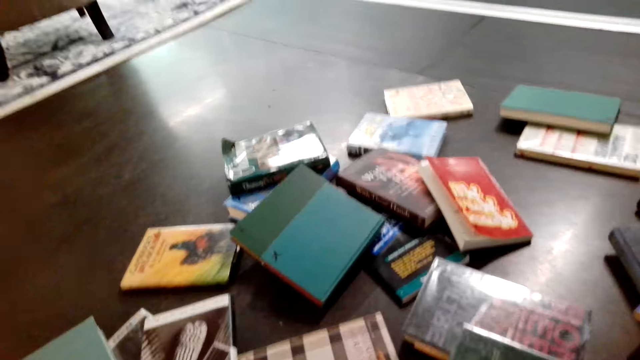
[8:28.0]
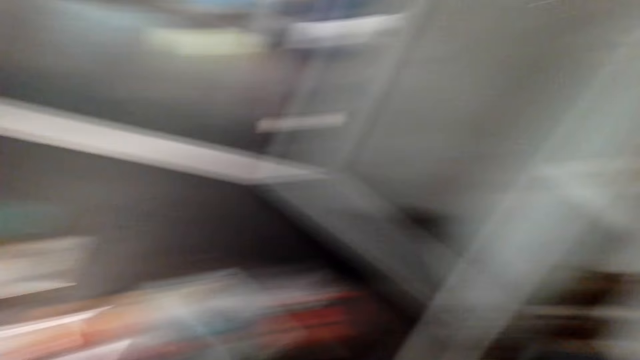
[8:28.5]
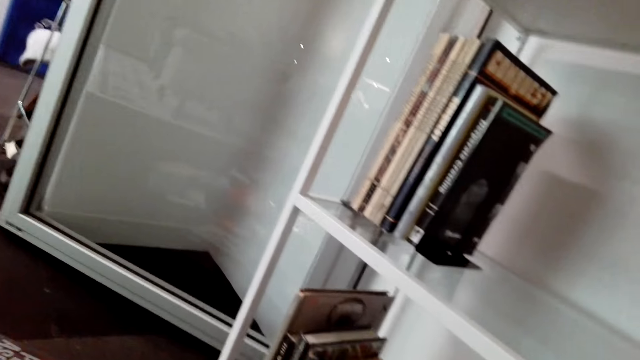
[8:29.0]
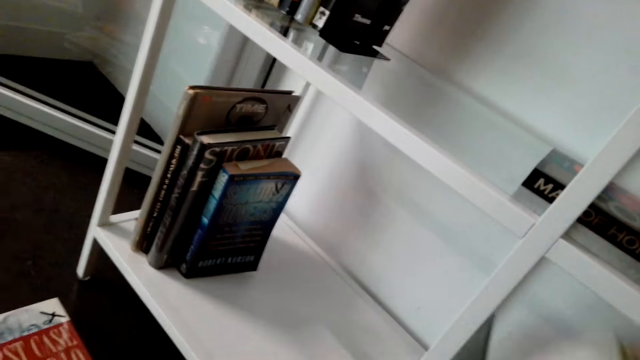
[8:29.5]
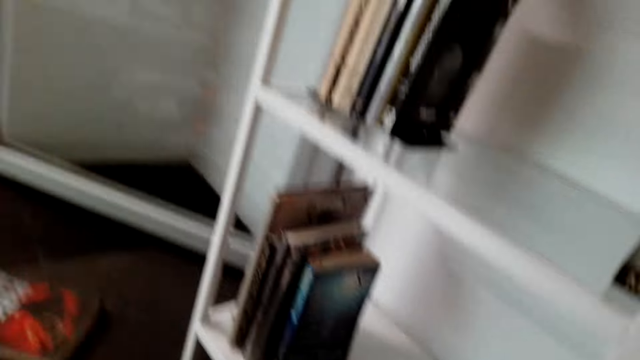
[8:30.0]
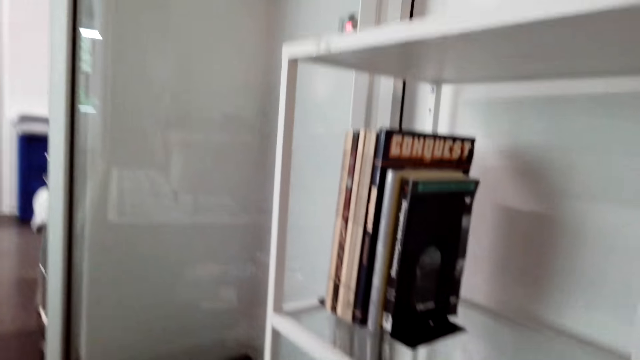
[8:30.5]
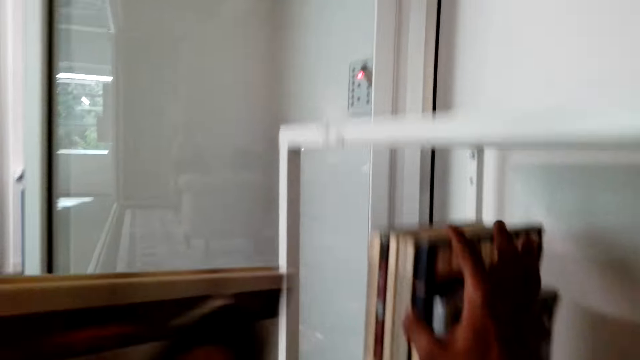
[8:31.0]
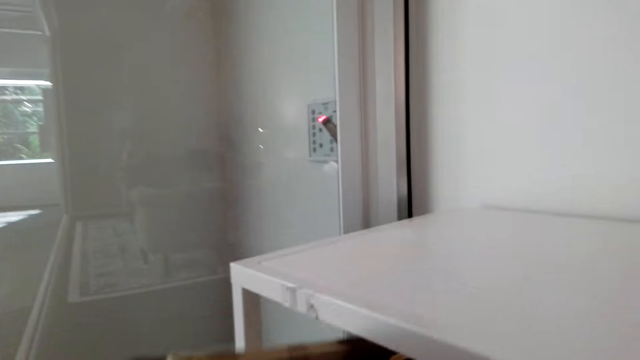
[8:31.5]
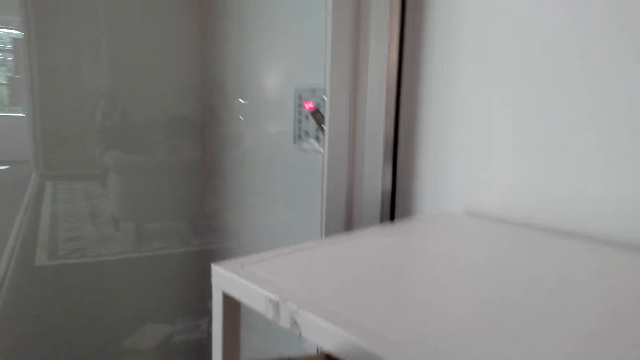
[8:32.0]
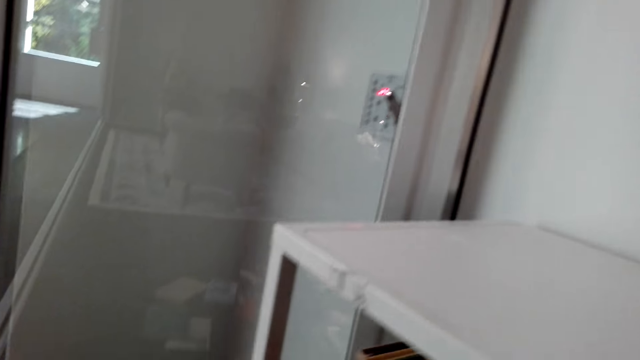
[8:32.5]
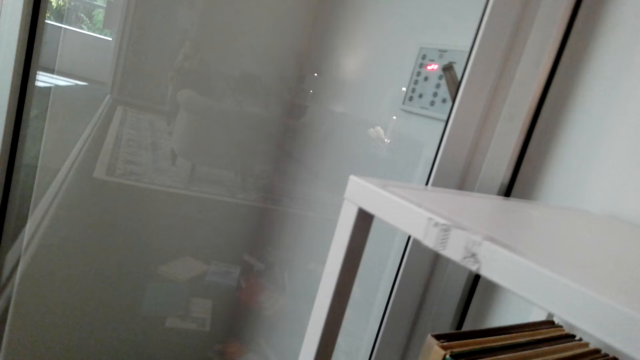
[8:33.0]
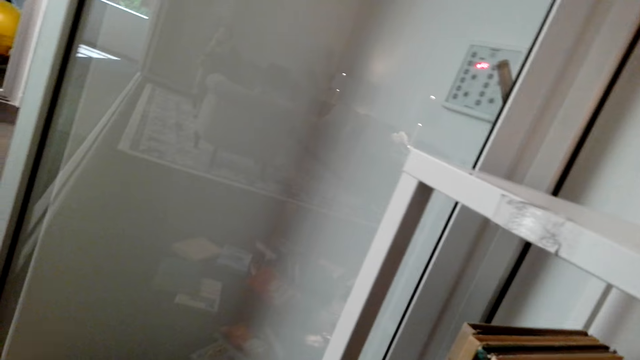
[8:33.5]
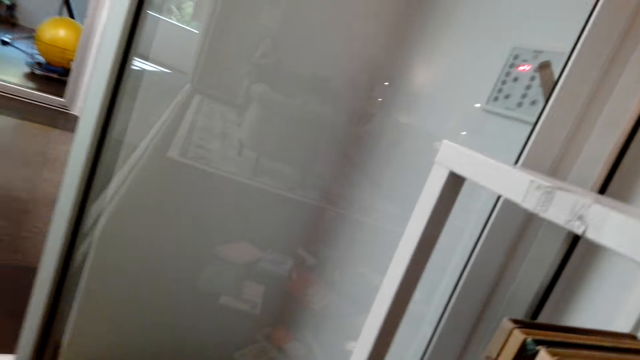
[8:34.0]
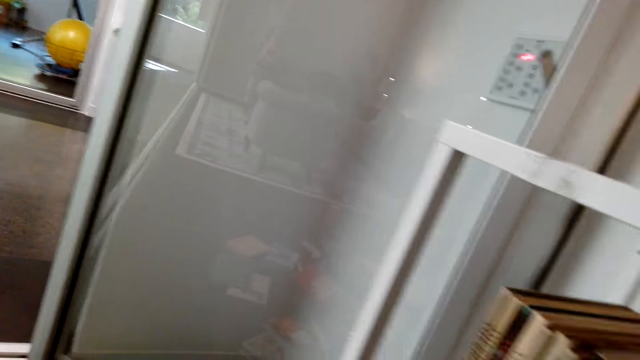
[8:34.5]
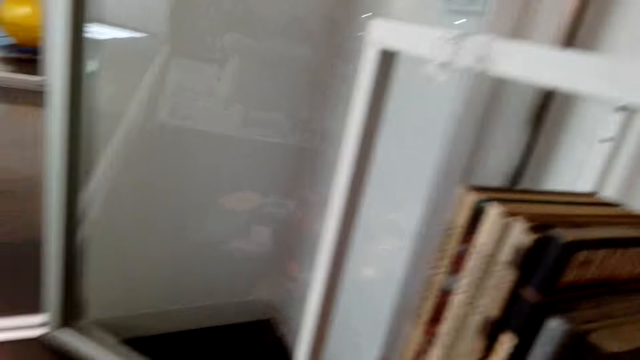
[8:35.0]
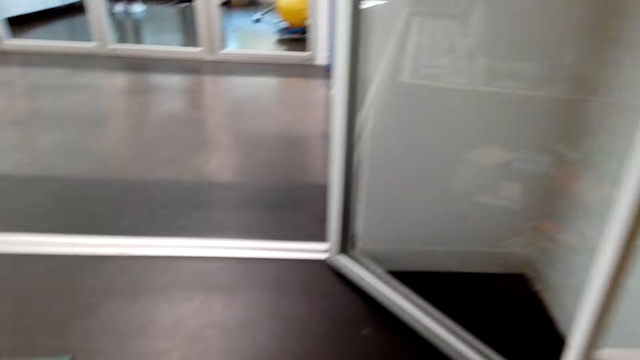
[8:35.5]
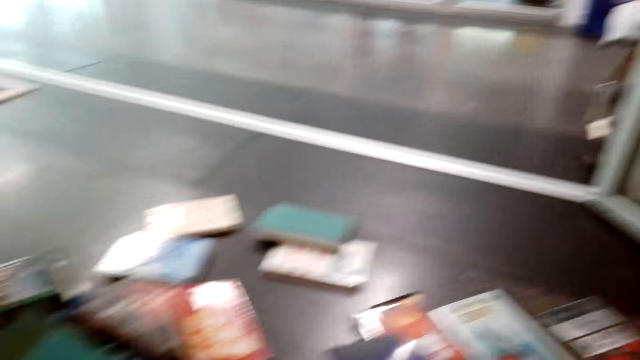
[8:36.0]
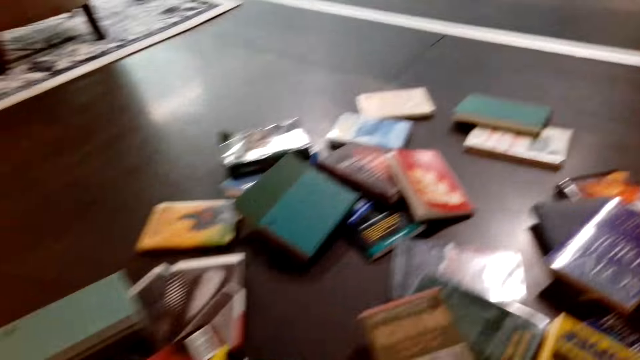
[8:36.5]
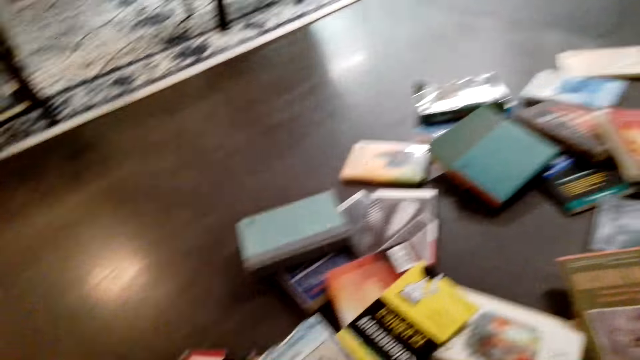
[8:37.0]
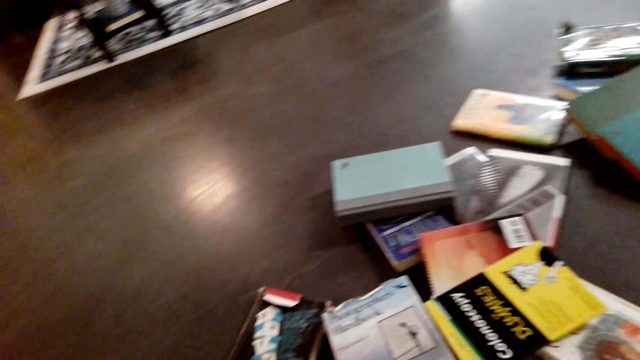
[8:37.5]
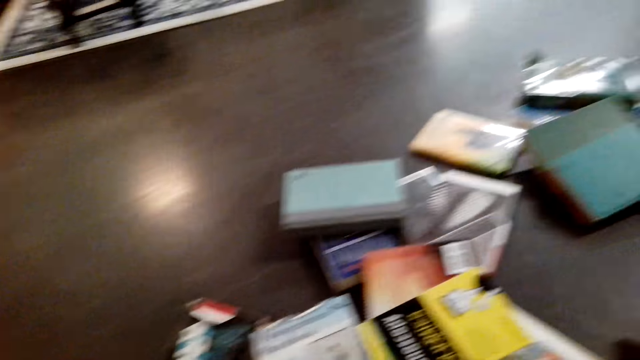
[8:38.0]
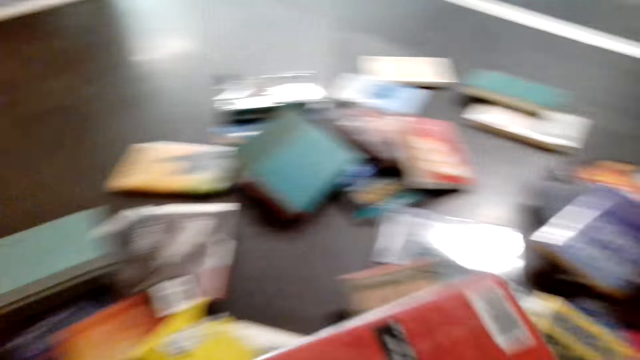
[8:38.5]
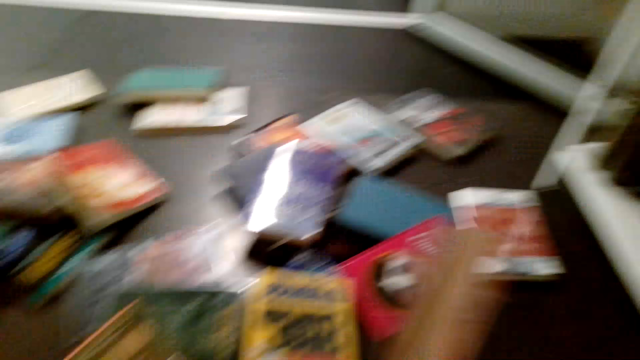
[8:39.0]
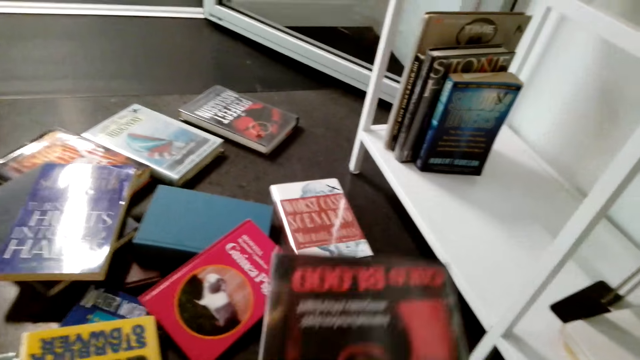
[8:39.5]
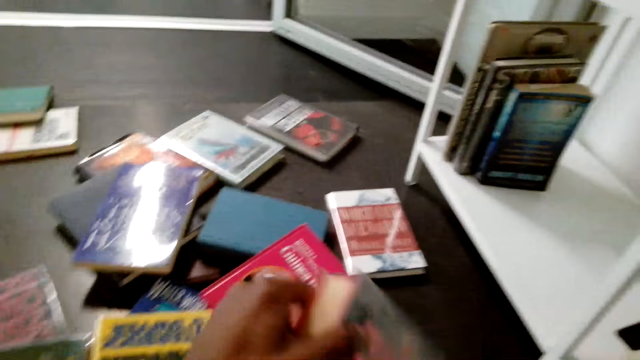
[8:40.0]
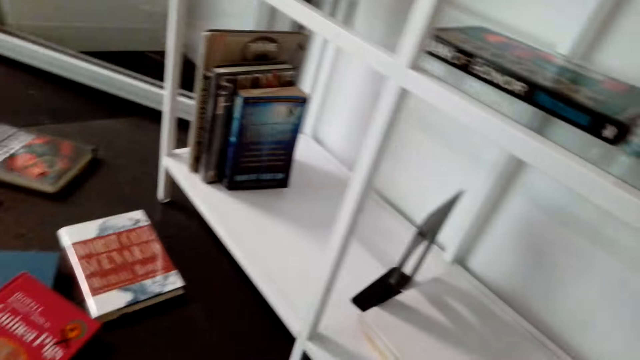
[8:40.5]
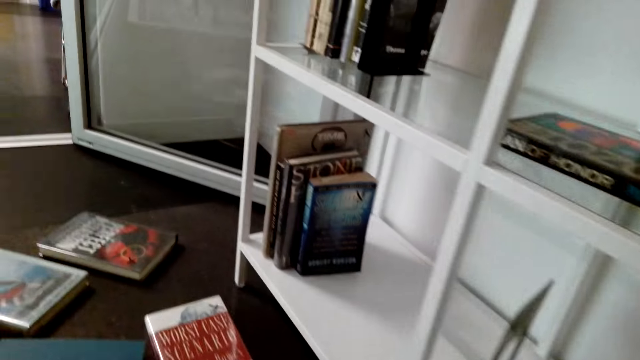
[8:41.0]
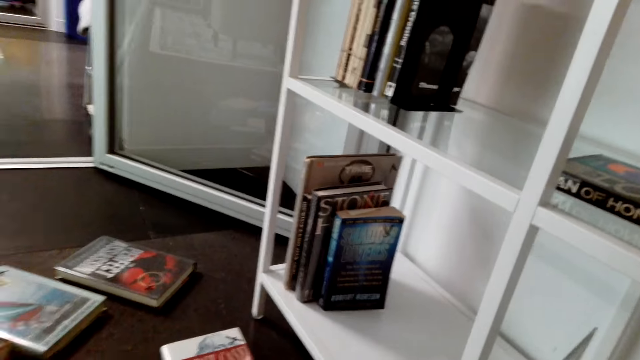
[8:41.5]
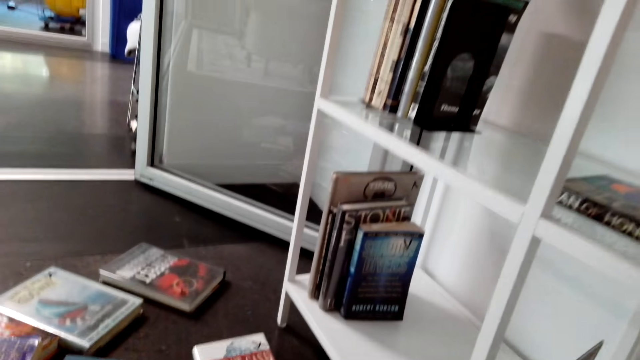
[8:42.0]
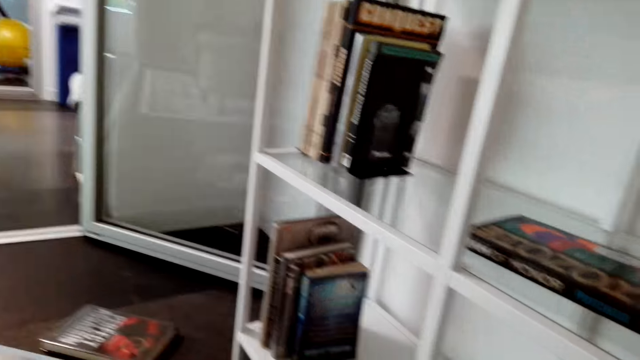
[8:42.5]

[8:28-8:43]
The camera wearer arranges the novels in the book cabinet. They take more novels on the floor. They turn around.

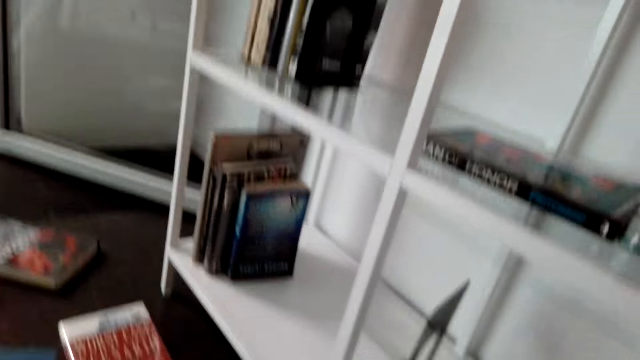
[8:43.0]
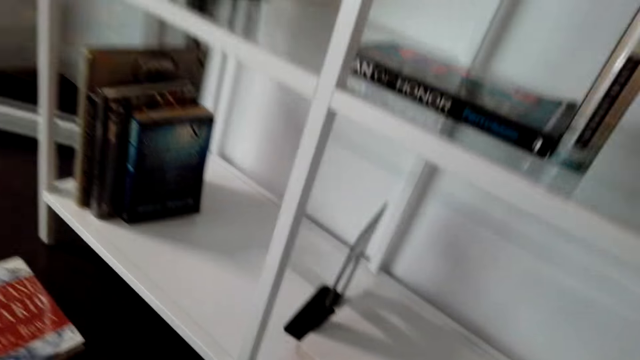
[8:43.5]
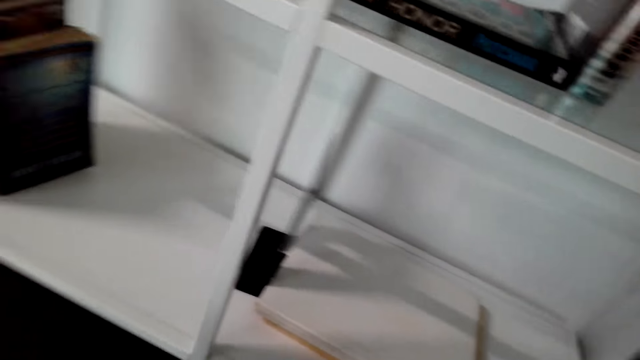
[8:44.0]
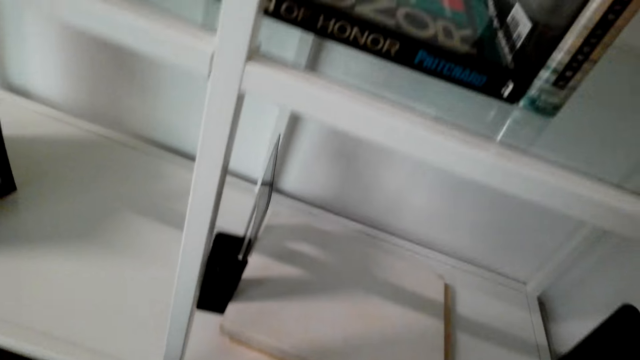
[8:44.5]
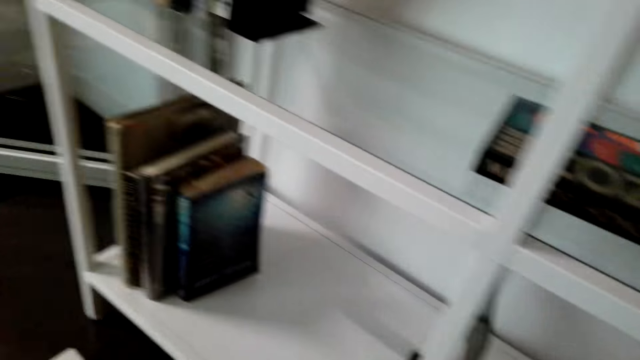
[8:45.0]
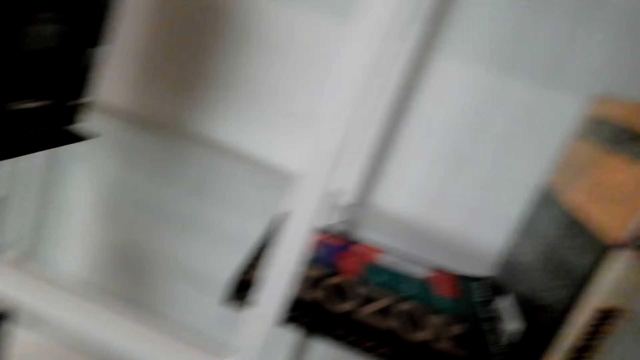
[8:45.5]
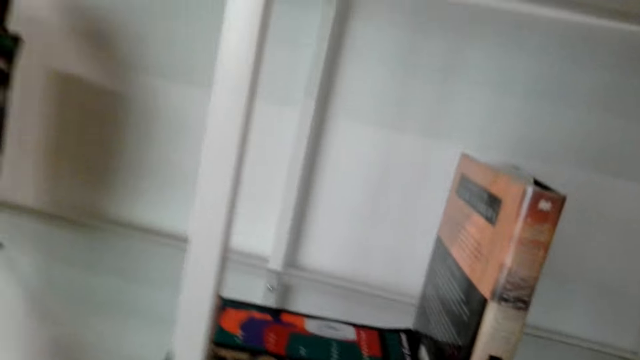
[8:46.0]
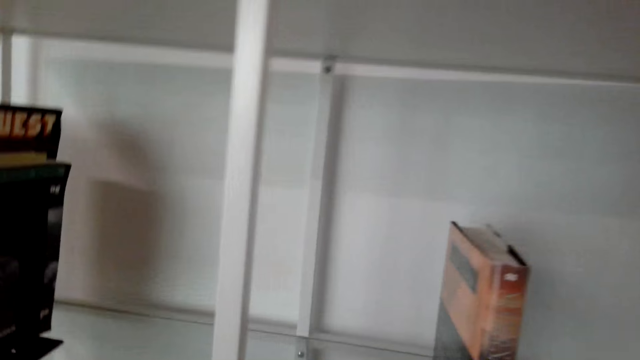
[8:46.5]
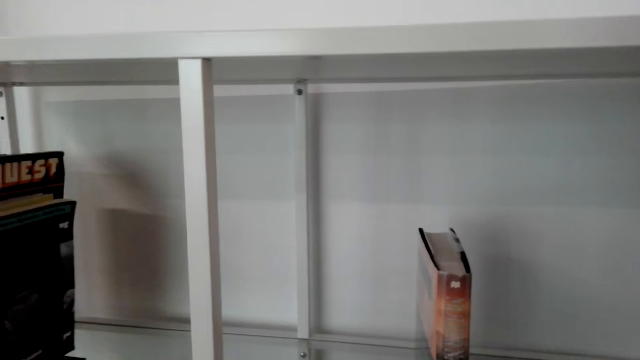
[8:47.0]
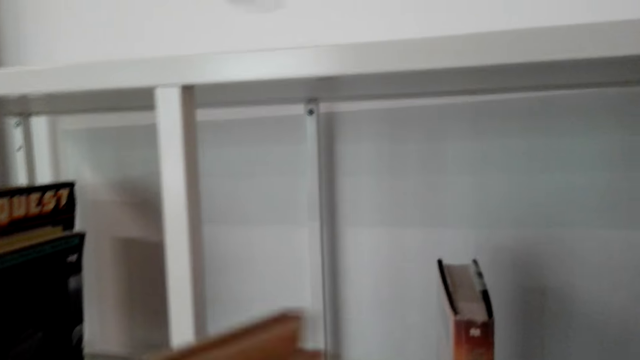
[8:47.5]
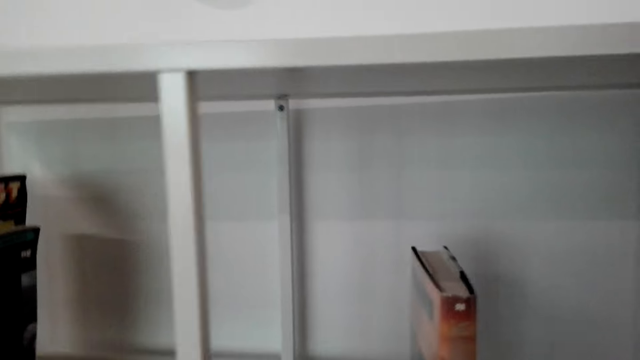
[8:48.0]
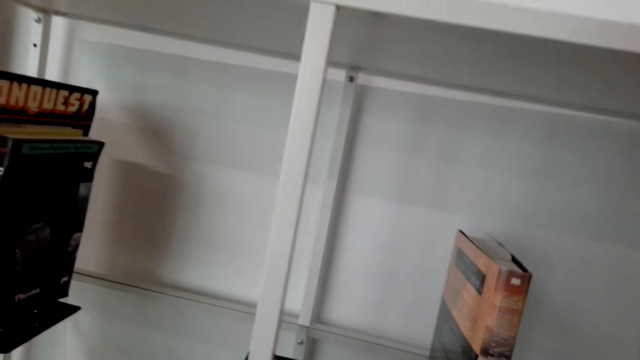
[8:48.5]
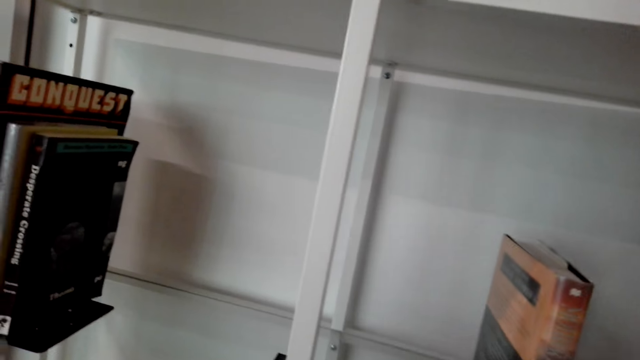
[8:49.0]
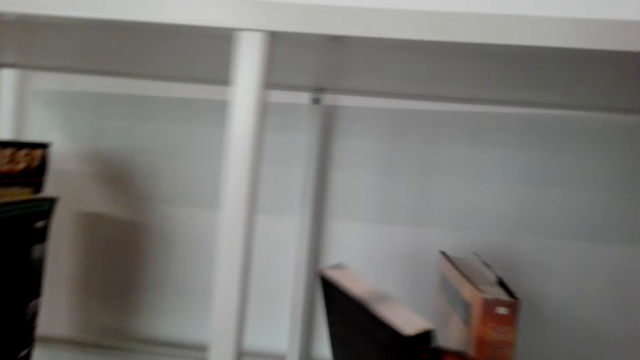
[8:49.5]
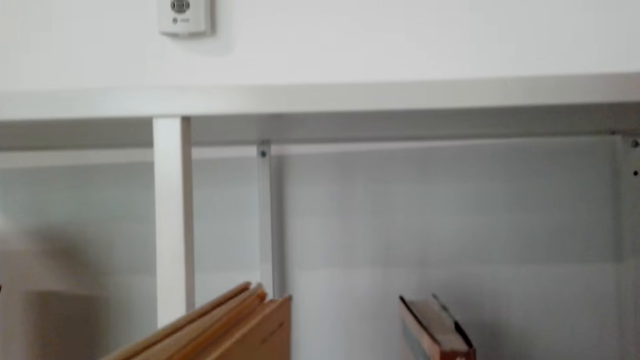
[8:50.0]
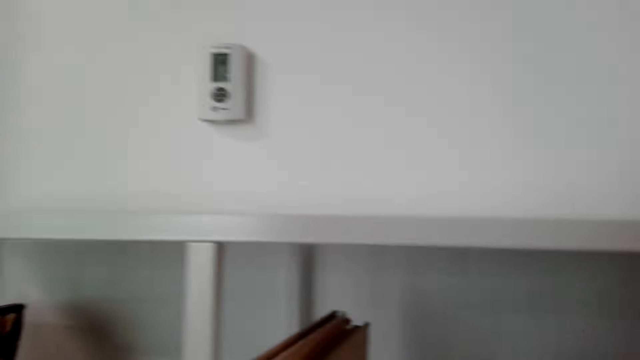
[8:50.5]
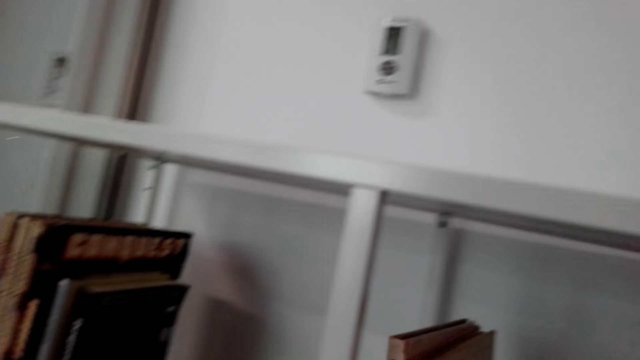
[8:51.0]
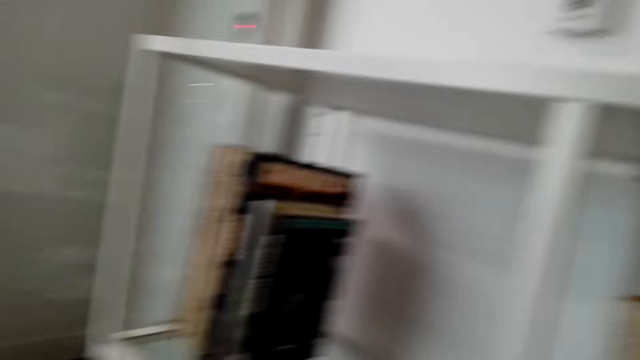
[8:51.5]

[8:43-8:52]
The camera wearer puts a book on the shelf. They arrange the novels in the cabinet.
